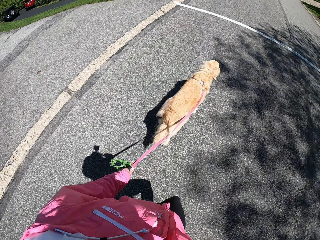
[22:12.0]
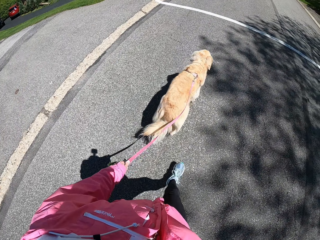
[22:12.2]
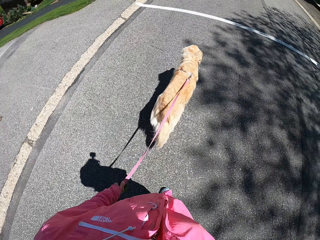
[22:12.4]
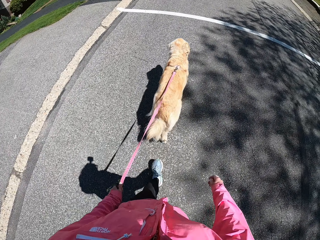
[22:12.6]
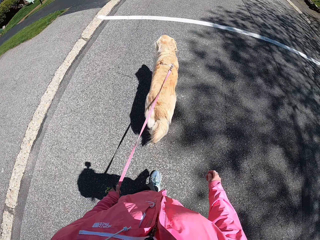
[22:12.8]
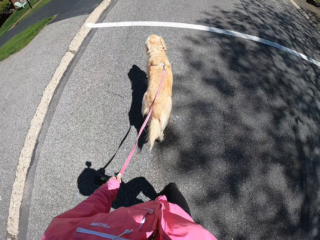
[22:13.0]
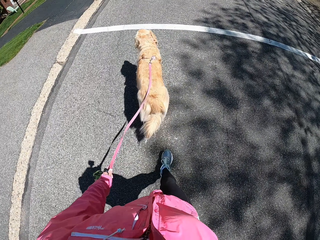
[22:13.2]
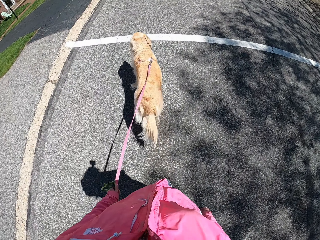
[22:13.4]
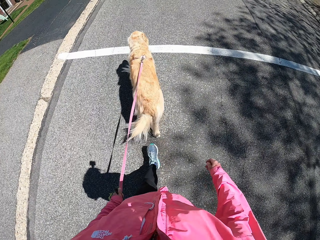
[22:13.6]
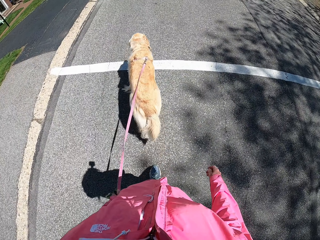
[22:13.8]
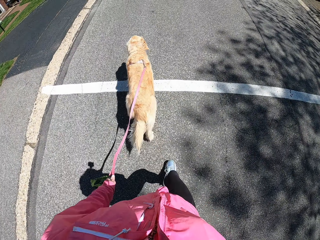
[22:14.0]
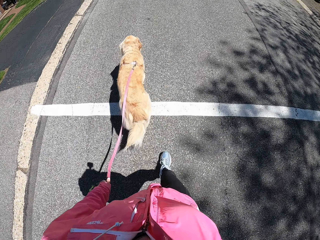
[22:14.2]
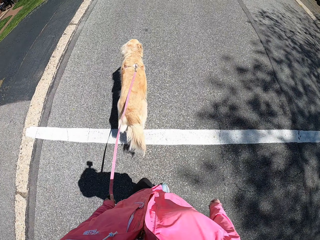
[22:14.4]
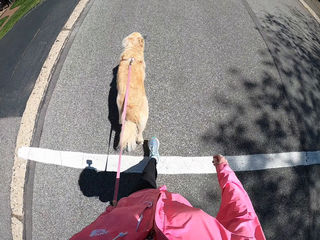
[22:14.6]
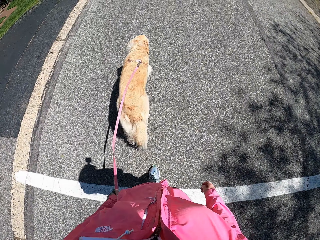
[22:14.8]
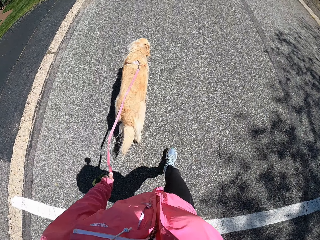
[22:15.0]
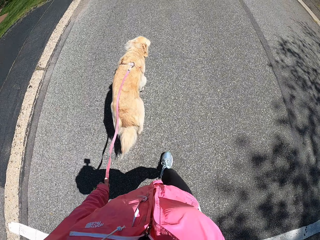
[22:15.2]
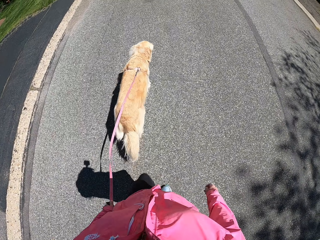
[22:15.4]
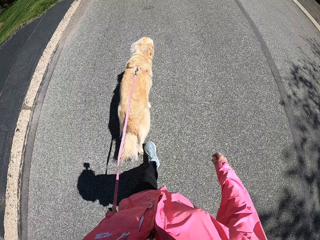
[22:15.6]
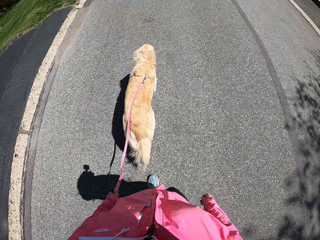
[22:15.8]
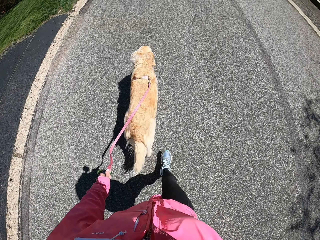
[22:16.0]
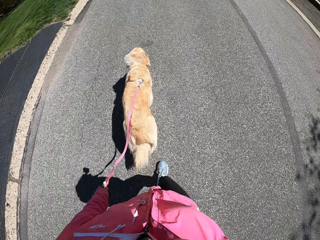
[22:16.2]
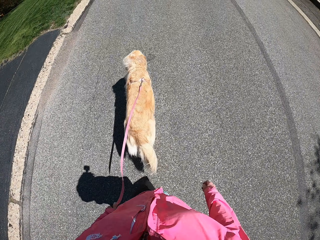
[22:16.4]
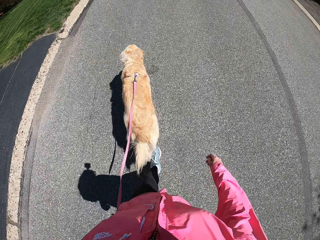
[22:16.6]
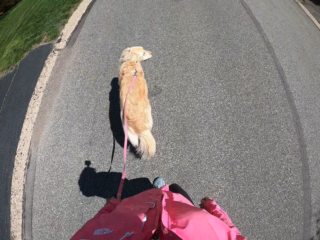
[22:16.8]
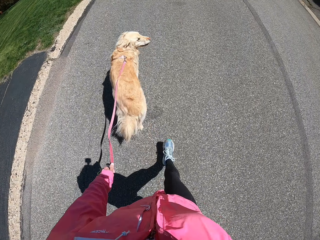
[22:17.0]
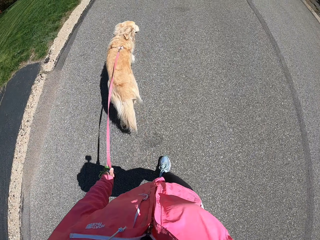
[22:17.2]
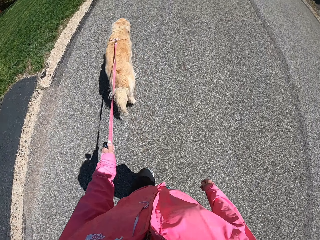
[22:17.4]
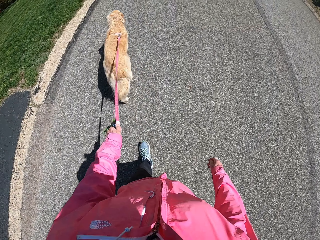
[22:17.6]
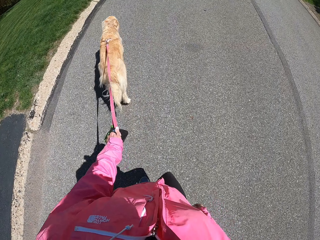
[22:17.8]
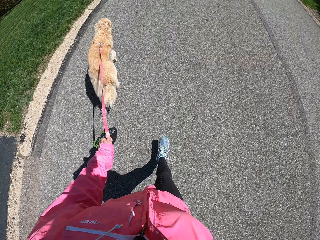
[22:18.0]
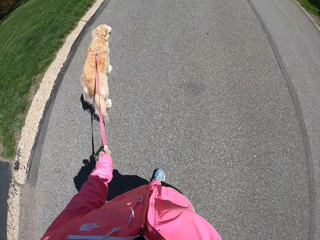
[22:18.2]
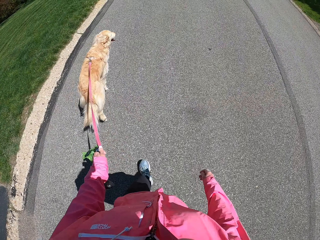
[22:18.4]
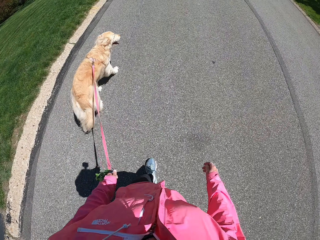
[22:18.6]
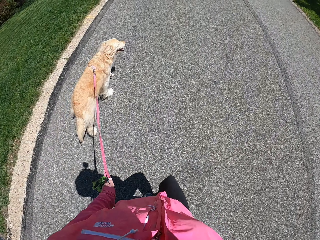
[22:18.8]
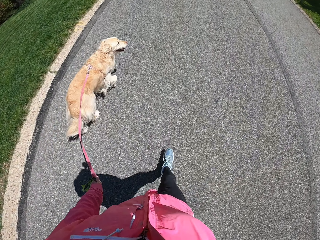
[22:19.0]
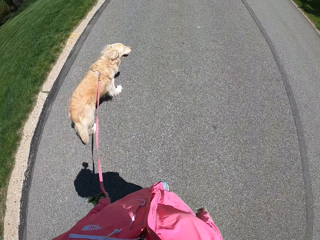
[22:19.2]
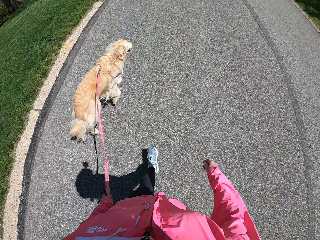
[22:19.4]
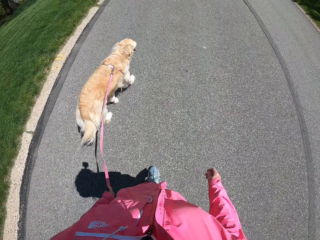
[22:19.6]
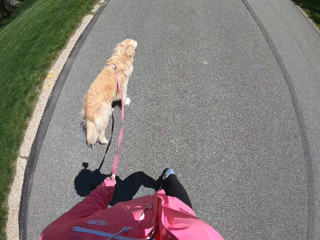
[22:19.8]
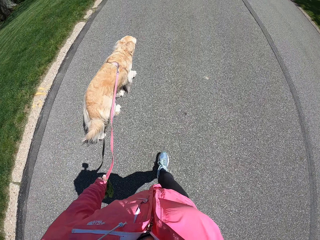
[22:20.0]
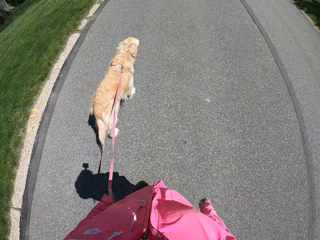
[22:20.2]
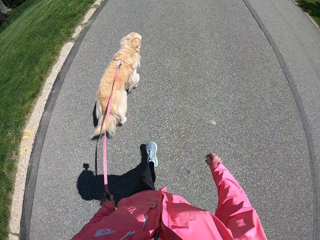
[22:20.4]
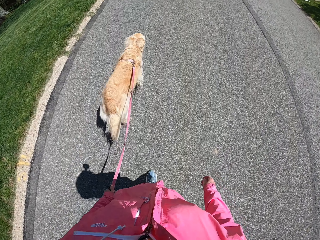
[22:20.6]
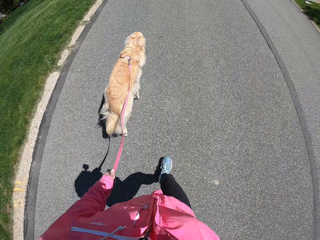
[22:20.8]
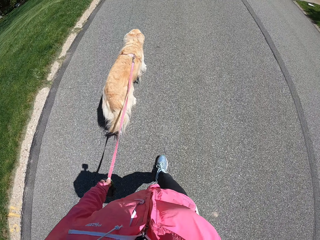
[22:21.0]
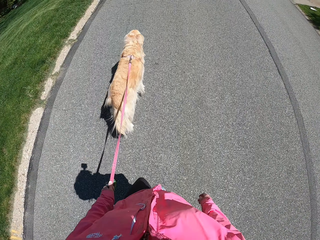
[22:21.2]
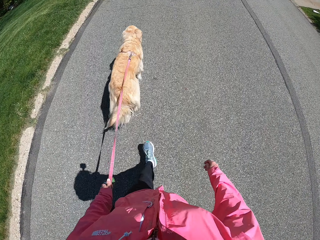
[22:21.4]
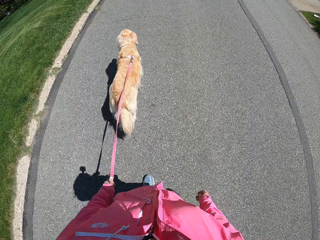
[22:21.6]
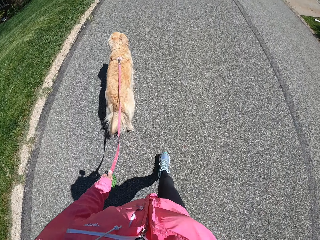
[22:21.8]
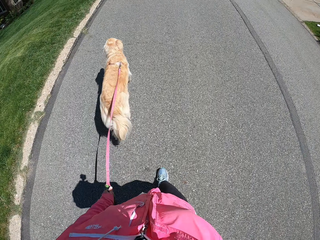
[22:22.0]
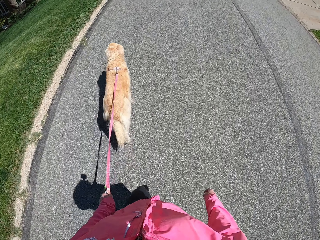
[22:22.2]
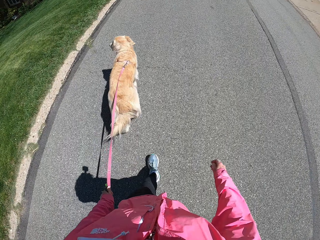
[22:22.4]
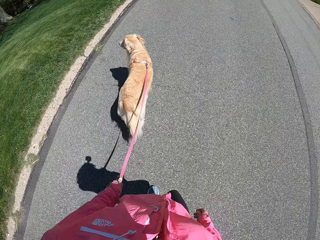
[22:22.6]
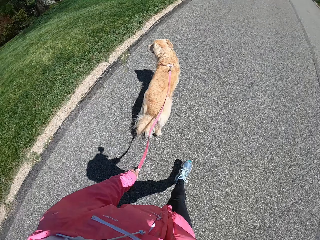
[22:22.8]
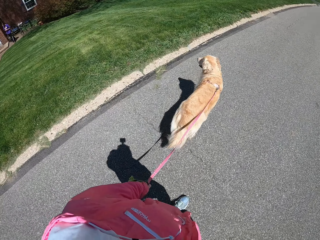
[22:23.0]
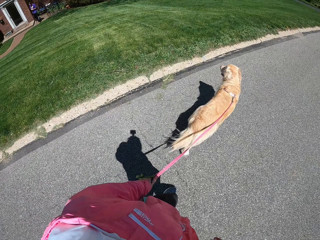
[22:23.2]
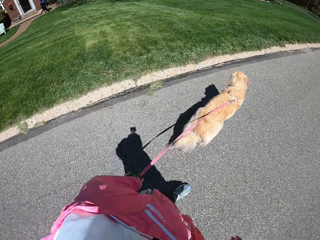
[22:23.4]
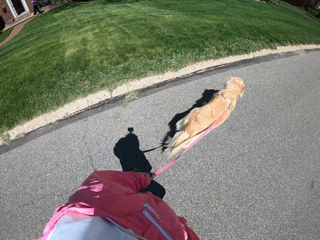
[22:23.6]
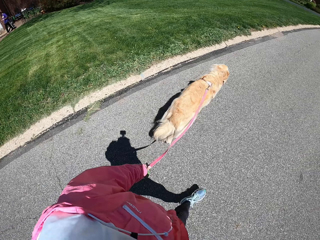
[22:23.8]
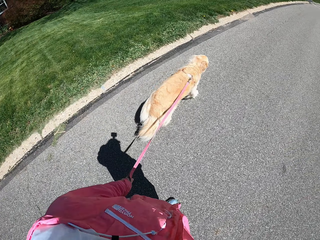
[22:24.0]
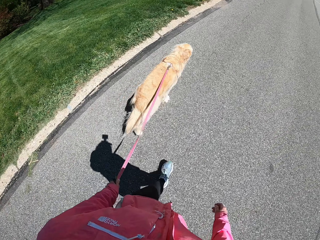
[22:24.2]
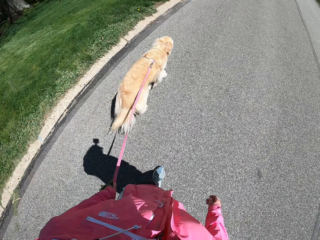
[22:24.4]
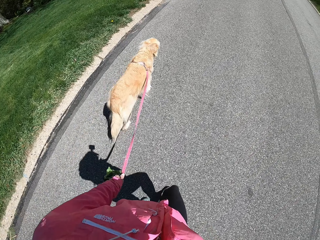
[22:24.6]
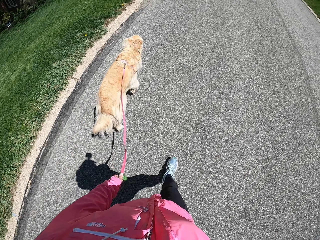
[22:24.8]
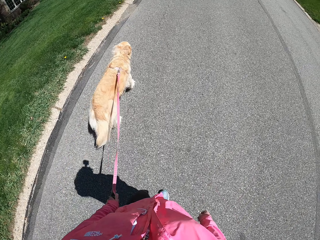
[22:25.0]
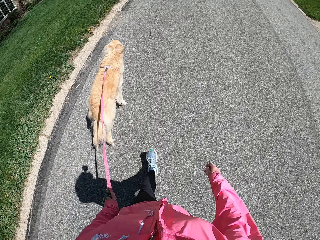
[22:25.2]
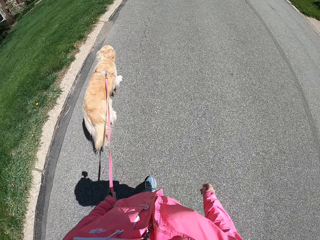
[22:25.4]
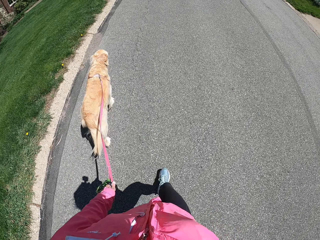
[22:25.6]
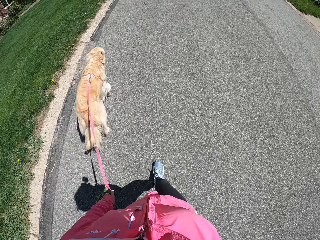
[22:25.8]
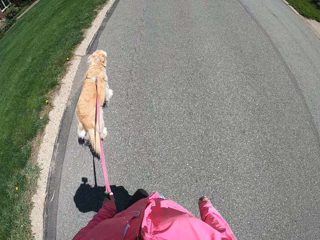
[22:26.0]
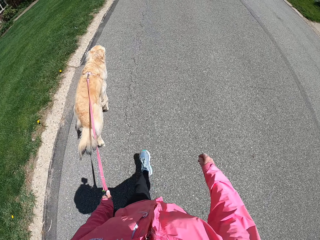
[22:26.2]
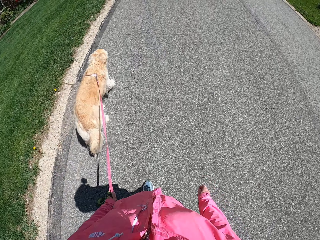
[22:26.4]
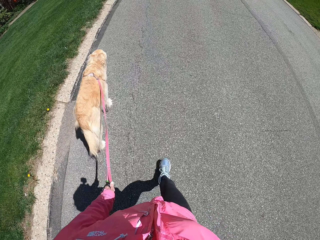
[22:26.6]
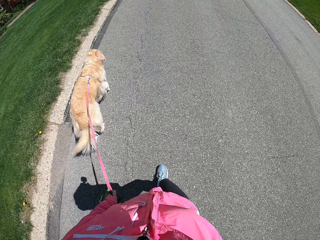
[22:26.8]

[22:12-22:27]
The camera wearer crosses the lane. They look at a person. The person stands outside the house.

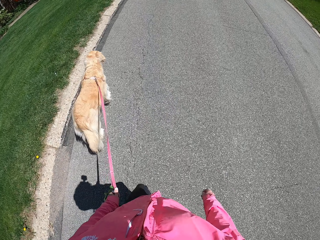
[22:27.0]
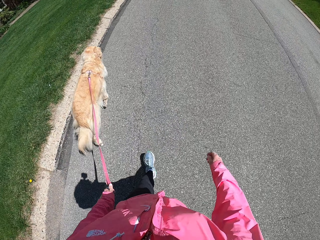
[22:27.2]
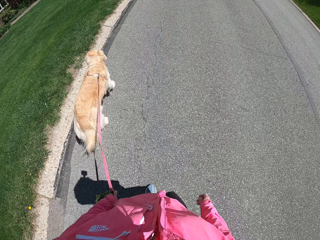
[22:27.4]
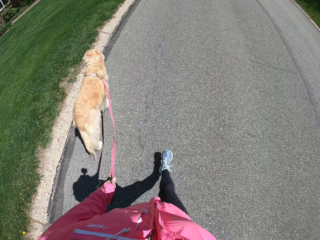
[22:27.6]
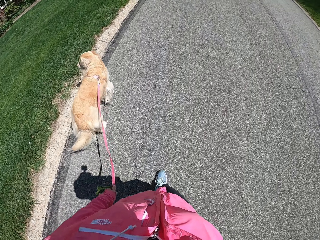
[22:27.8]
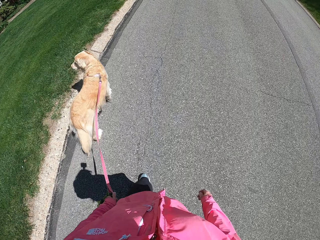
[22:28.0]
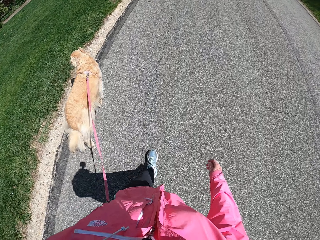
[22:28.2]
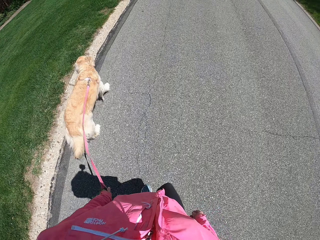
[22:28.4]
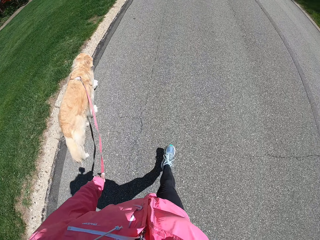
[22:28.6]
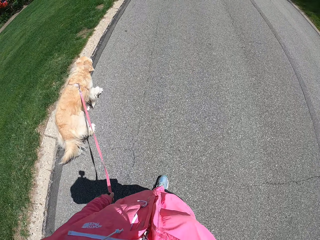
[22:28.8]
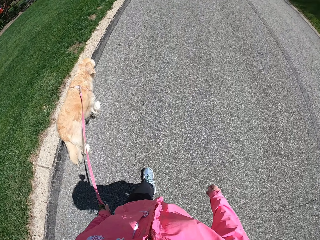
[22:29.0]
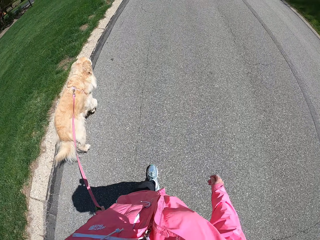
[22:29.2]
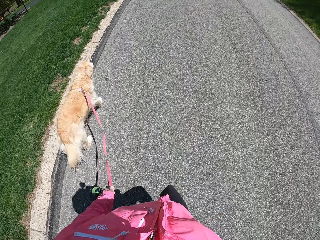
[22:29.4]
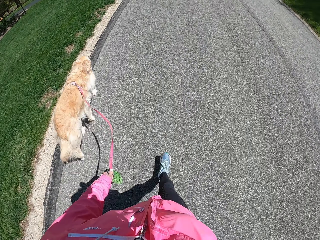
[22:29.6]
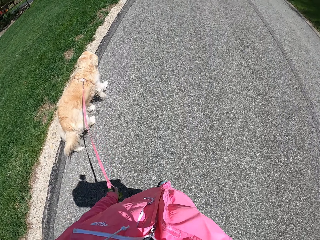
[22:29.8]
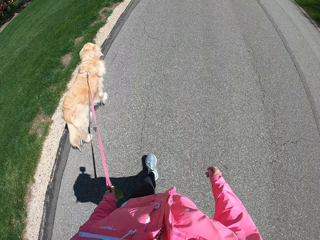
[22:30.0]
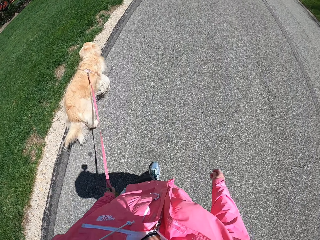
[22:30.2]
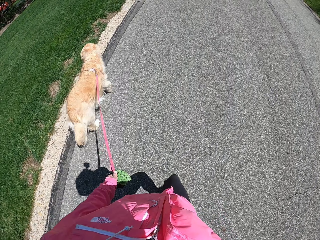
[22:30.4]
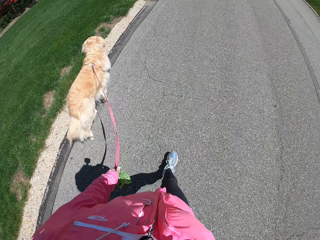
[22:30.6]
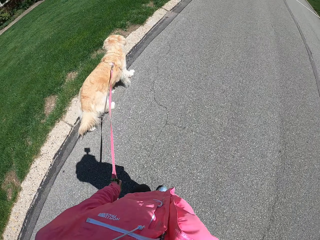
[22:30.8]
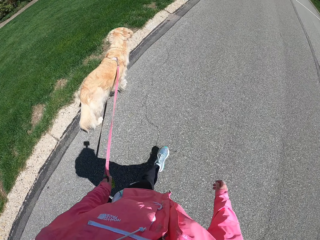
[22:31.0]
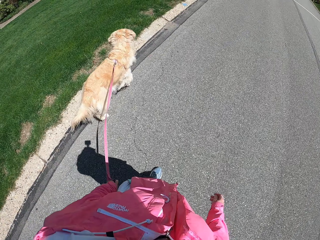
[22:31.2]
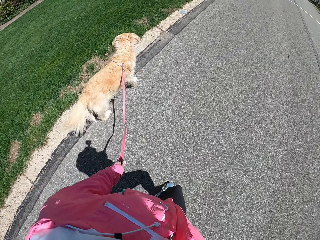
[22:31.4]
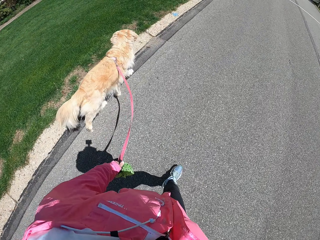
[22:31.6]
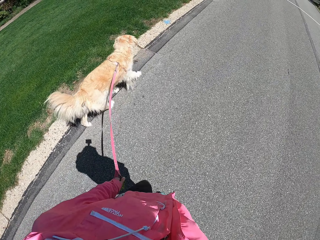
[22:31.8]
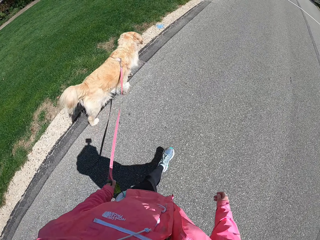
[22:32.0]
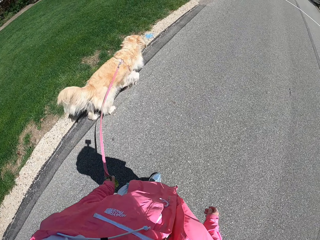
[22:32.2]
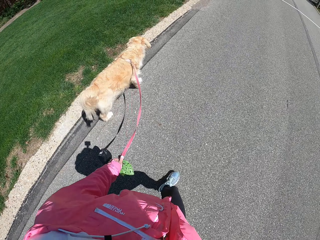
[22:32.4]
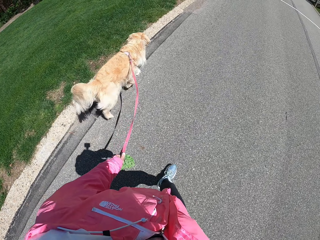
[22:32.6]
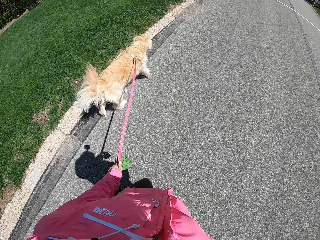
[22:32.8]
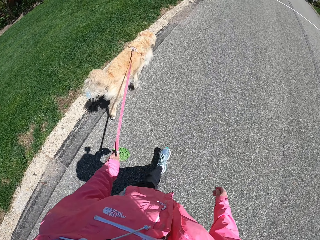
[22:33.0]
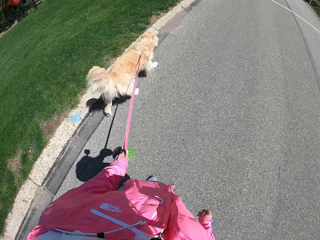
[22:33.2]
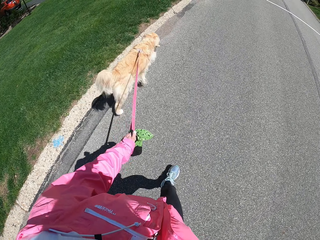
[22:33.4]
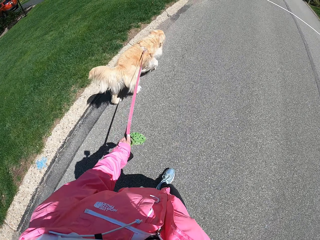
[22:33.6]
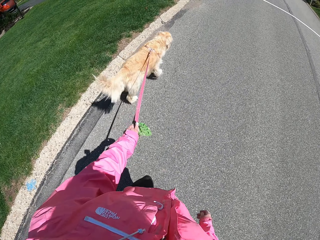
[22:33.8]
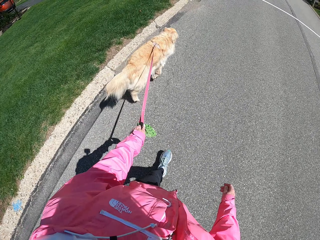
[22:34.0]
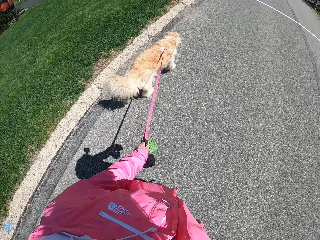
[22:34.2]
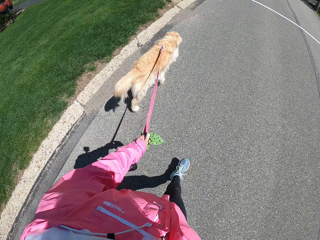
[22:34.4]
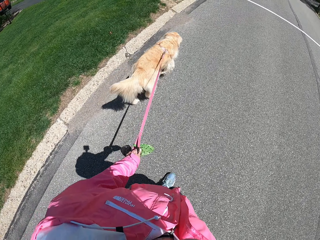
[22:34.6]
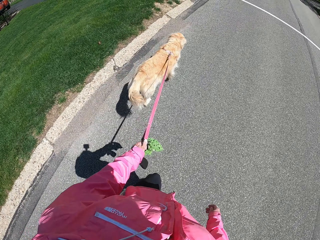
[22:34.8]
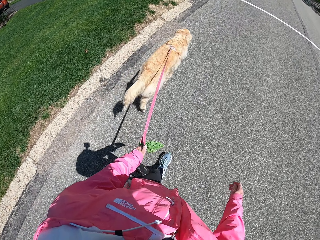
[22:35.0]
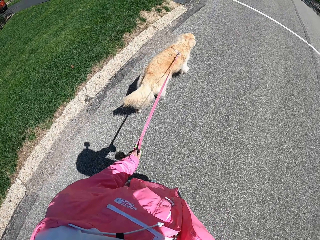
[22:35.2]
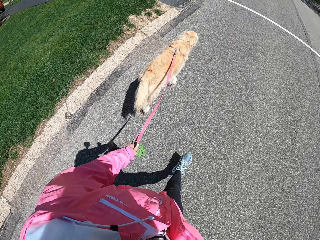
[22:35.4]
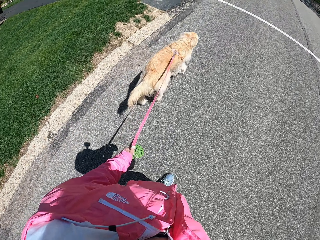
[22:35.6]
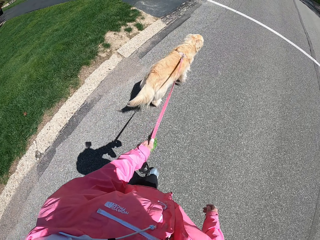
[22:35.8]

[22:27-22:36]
The camera wearer looks on the grass.
